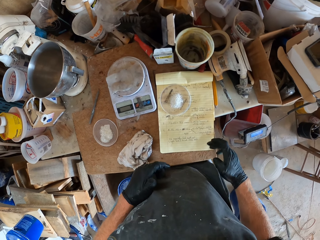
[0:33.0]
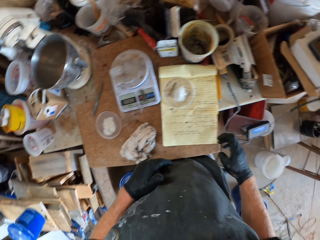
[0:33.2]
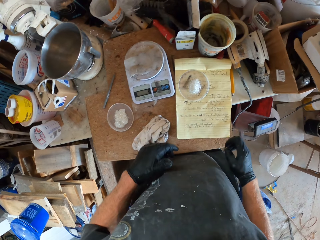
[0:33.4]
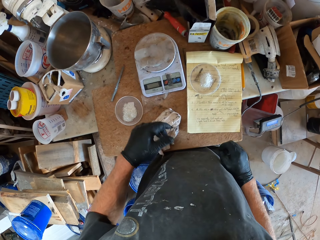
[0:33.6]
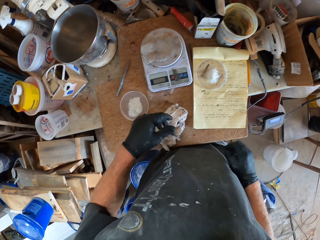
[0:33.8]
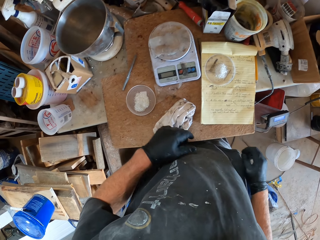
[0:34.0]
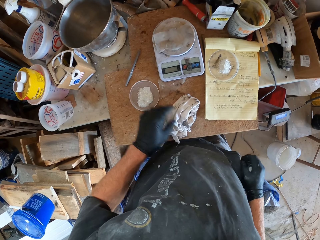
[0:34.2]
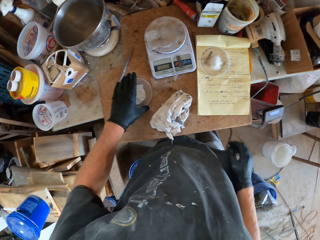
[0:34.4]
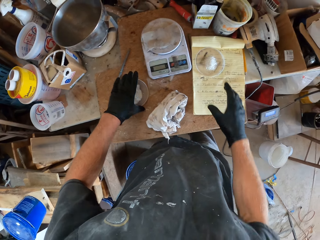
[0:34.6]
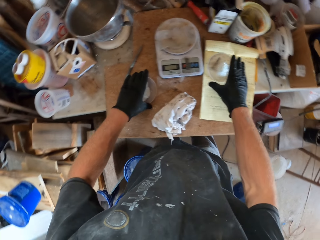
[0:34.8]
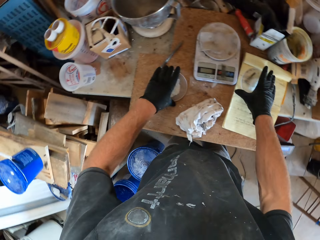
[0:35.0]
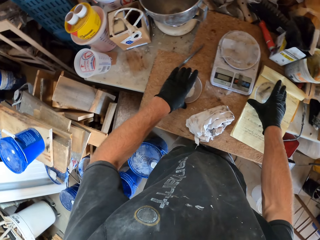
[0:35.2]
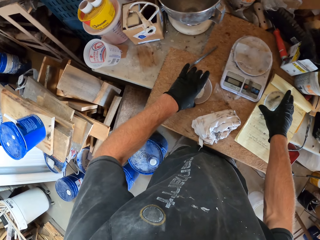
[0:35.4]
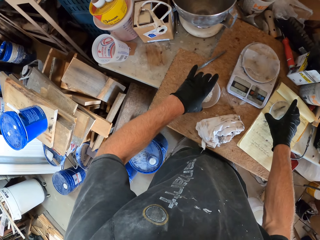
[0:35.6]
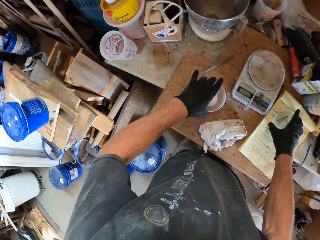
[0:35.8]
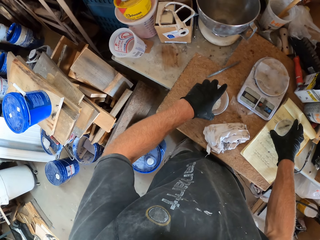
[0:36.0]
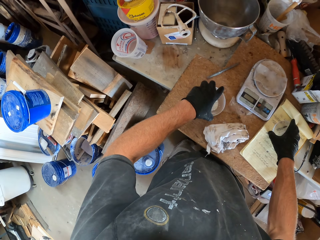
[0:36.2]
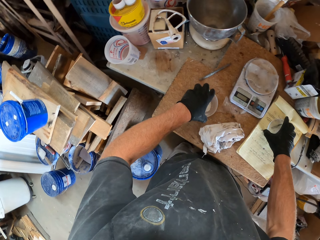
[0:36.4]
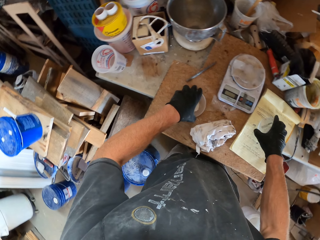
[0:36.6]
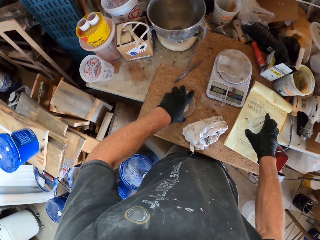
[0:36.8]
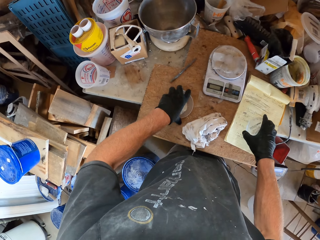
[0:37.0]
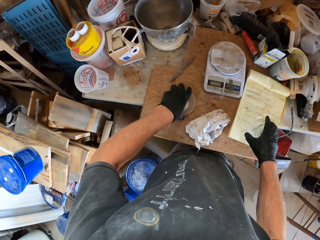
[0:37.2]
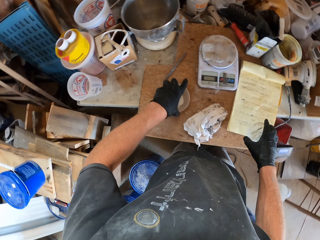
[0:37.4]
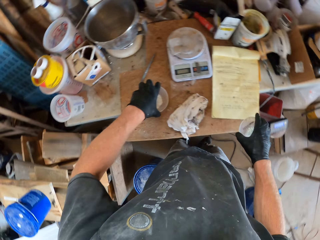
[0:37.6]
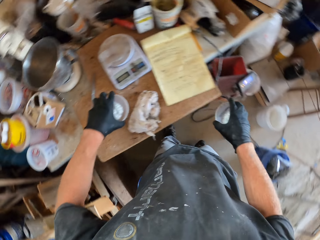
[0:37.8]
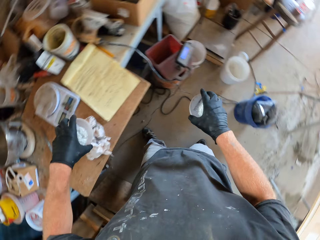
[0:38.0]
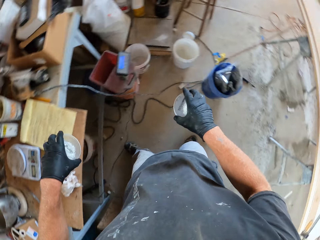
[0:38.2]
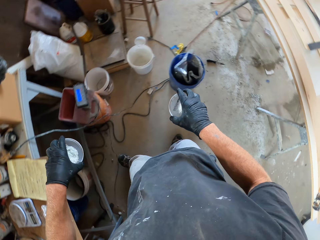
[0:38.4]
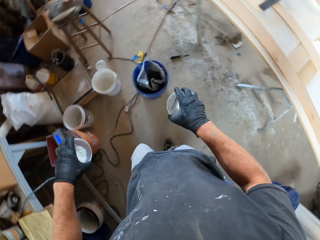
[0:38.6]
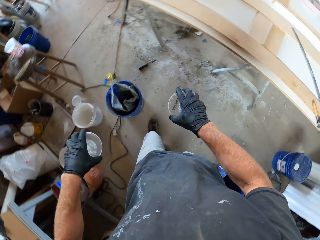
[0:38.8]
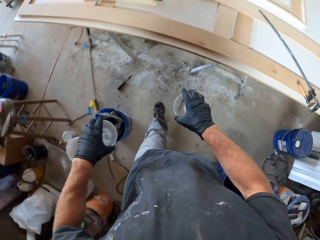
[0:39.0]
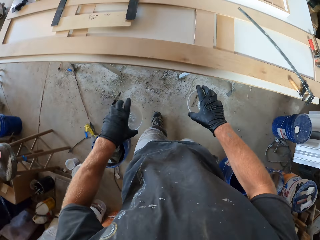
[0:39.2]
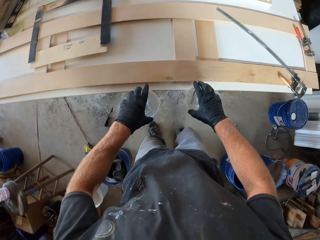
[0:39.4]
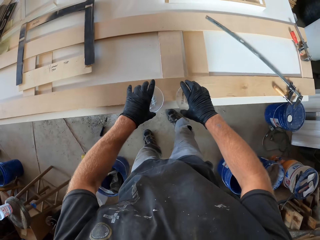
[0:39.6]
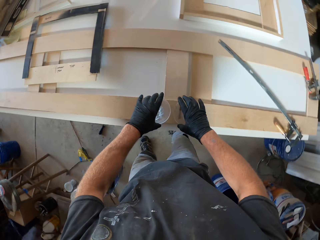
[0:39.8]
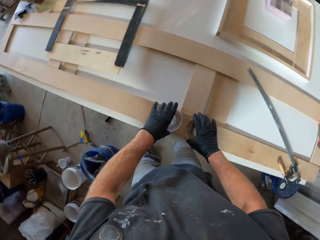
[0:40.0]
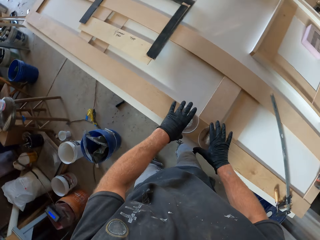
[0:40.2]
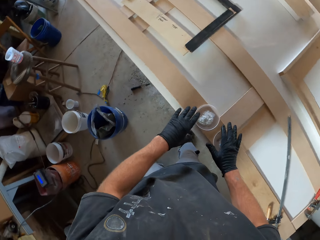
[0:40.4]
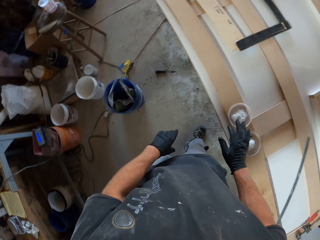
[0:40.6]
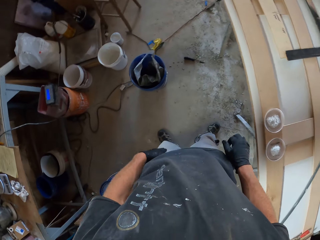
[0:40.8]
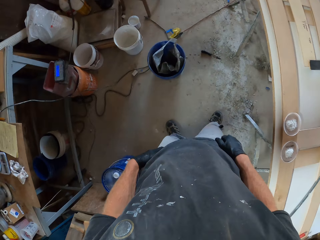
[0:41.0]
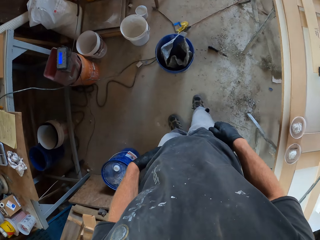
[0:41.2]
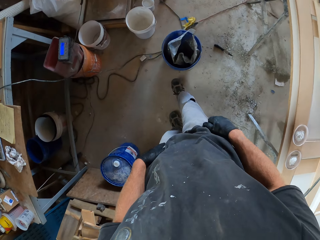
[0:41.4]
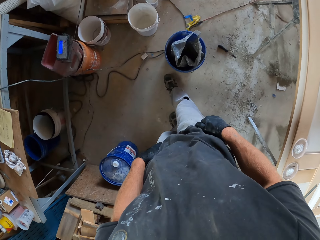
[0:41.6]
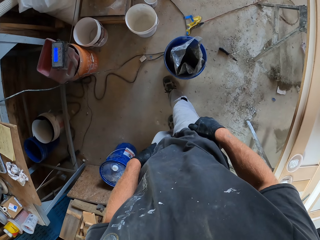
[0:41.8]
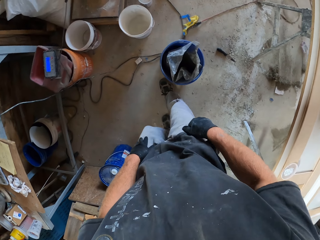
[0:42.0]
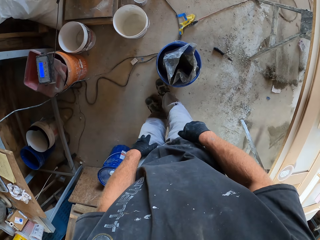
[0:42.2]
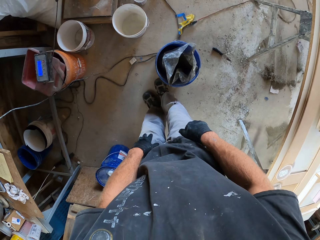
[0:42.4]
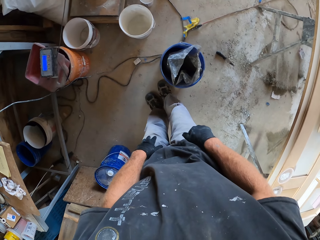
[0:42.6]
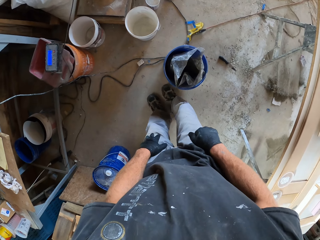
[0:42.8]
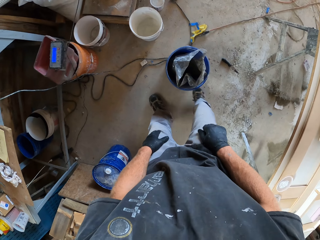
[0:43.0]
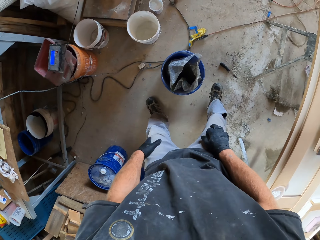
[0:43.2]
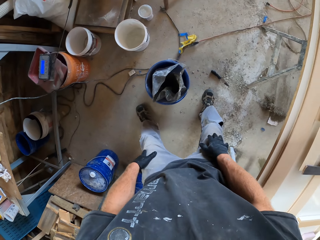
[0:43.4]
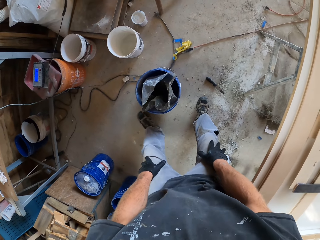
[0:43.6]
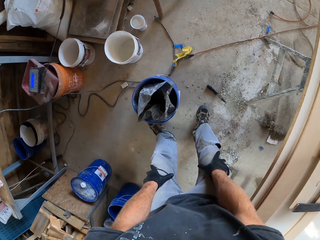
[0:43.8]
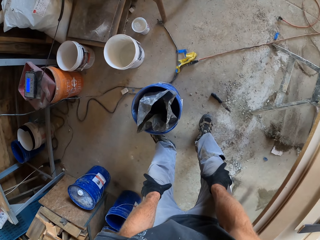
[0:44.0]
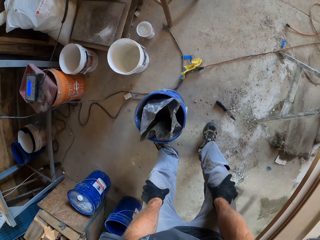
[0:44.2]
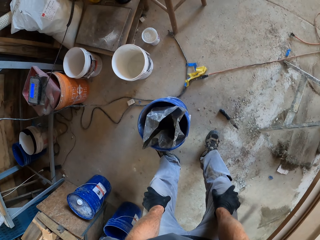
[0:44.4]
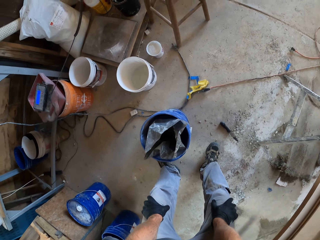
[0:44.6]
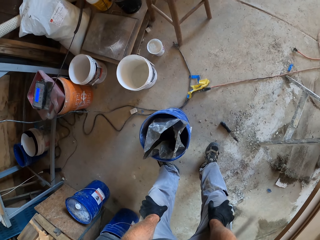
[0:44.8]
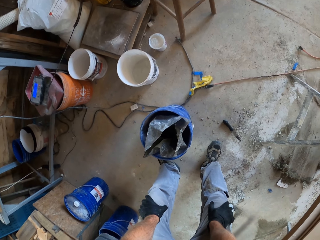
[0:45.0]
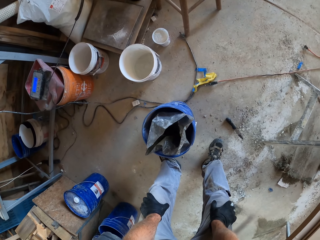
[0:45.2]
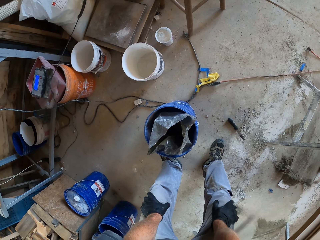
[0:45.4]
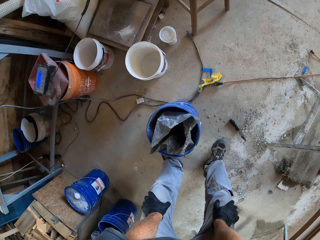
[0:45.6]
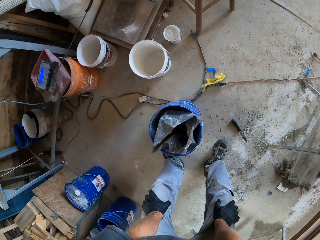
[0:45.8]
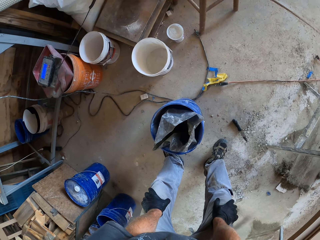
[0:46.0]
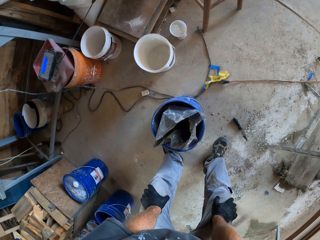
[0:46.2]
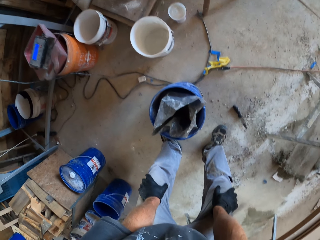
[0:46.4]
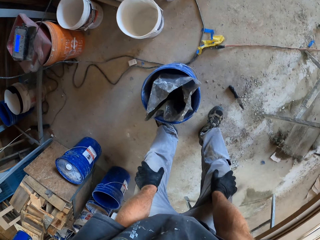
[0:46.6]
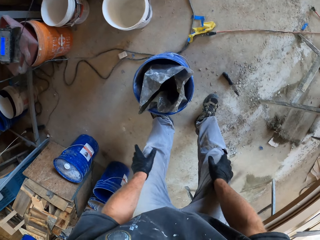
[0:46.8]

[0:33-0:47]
The camera wearer moves the hands. They move the lid. They lift the plastic container. They turn around. They step forward. They walk around. They put the lid and the container on the table. They turn around. They step forward. They move the leg. They bend. They look around.

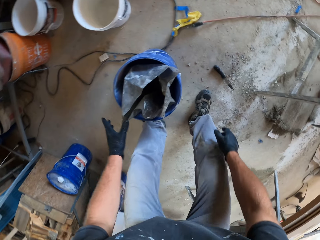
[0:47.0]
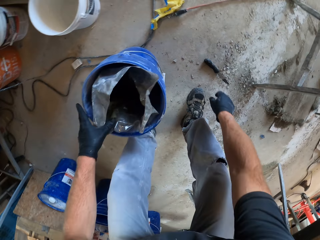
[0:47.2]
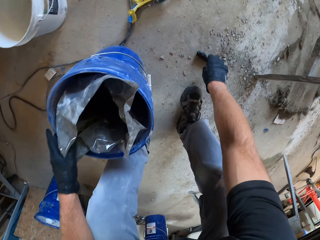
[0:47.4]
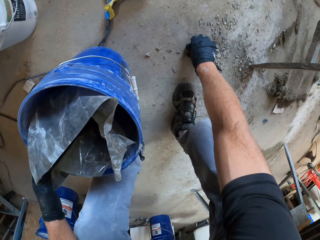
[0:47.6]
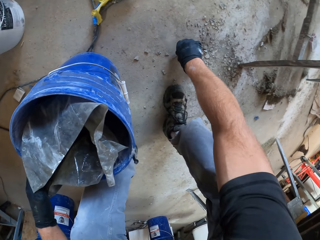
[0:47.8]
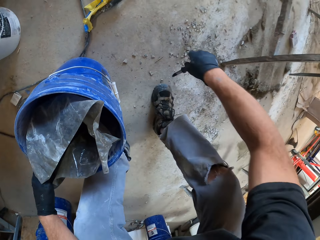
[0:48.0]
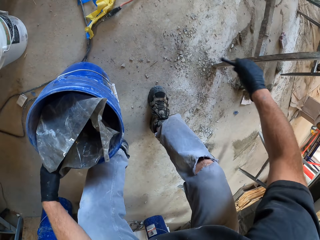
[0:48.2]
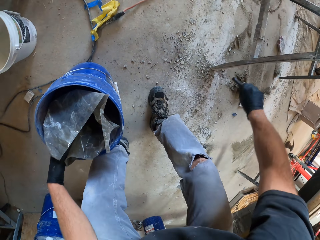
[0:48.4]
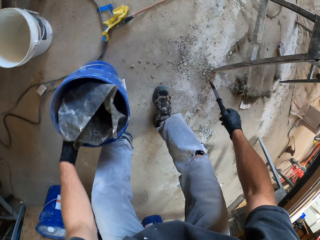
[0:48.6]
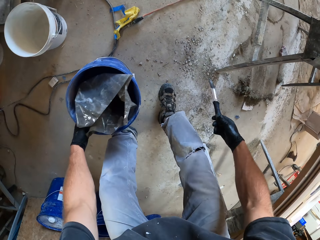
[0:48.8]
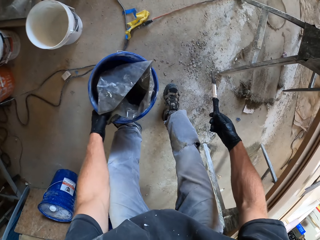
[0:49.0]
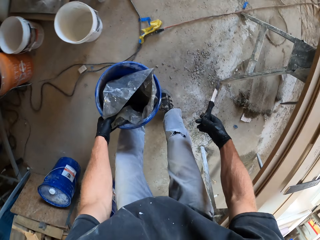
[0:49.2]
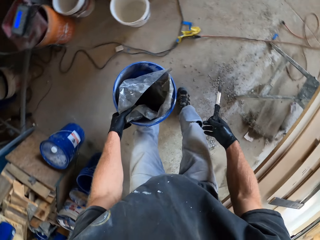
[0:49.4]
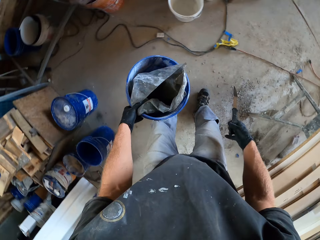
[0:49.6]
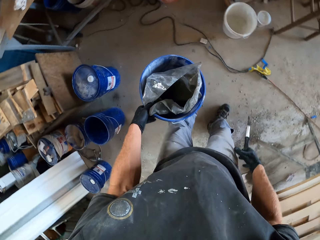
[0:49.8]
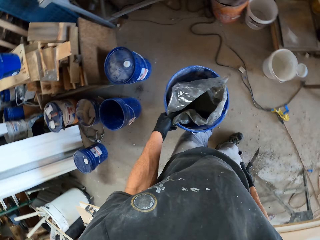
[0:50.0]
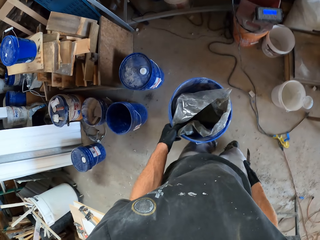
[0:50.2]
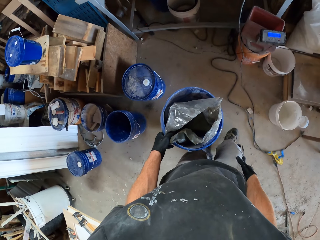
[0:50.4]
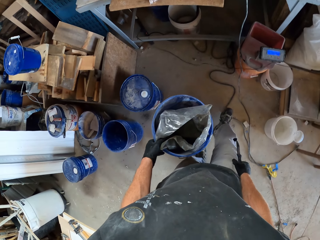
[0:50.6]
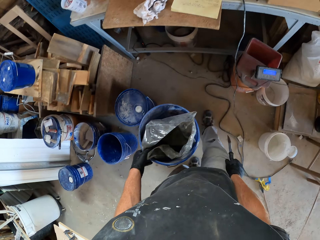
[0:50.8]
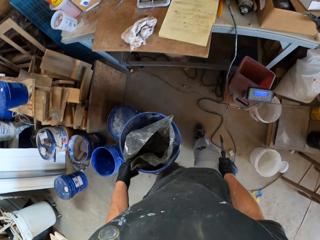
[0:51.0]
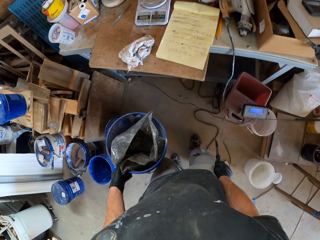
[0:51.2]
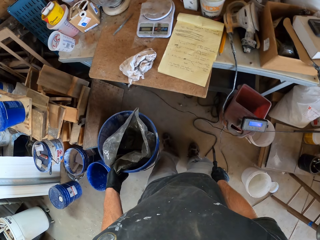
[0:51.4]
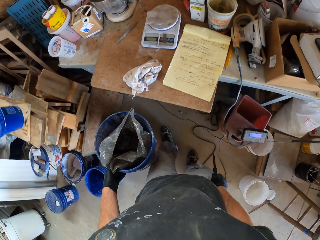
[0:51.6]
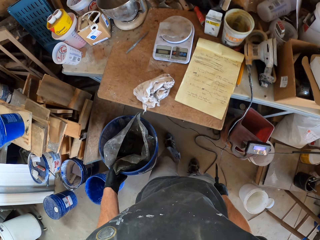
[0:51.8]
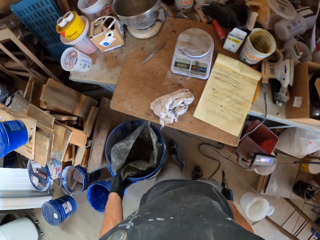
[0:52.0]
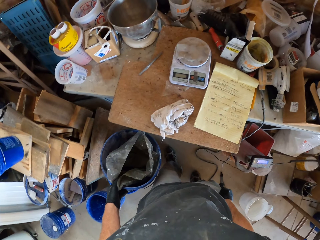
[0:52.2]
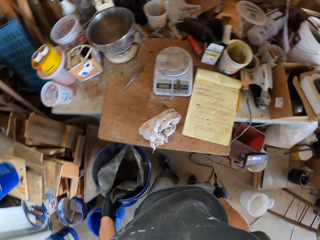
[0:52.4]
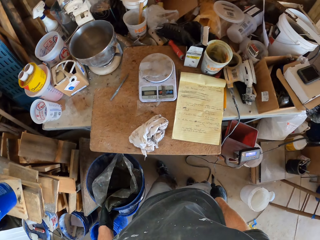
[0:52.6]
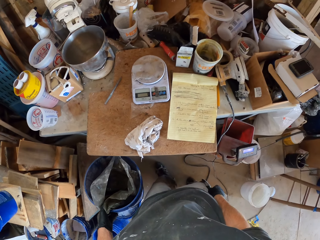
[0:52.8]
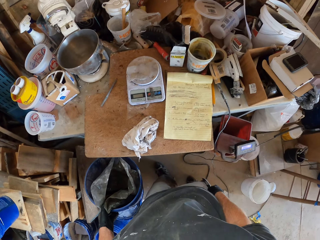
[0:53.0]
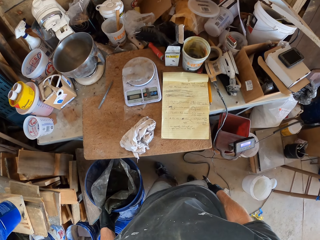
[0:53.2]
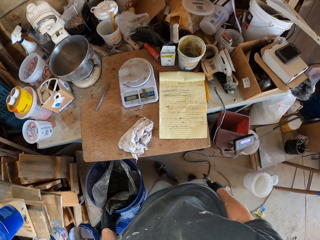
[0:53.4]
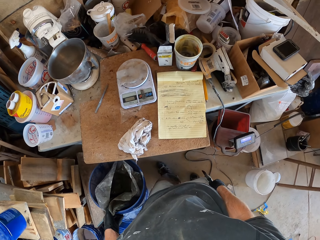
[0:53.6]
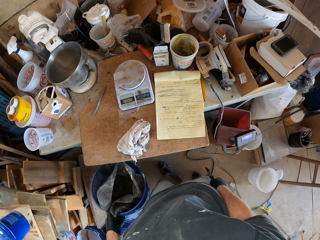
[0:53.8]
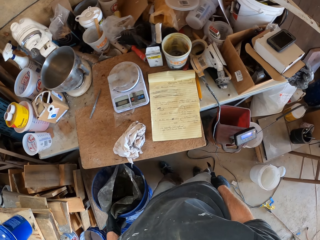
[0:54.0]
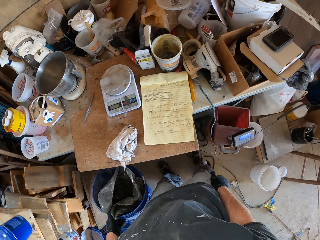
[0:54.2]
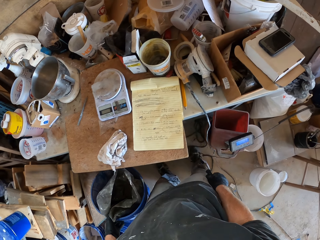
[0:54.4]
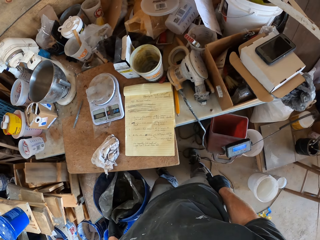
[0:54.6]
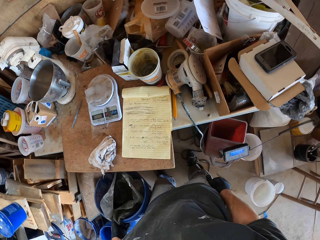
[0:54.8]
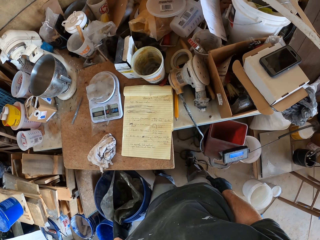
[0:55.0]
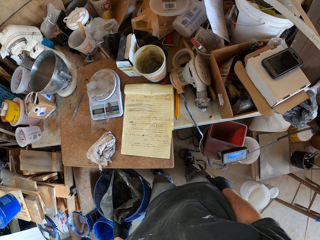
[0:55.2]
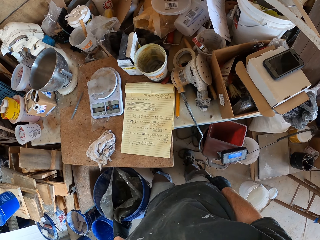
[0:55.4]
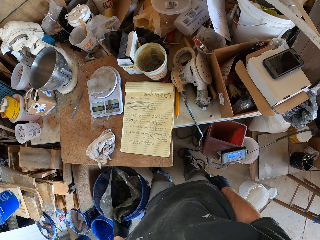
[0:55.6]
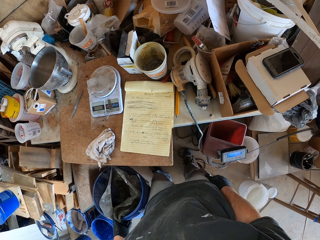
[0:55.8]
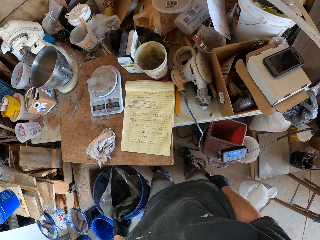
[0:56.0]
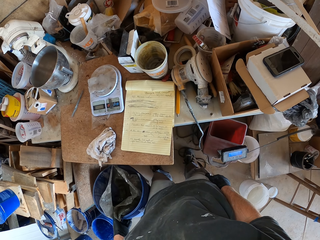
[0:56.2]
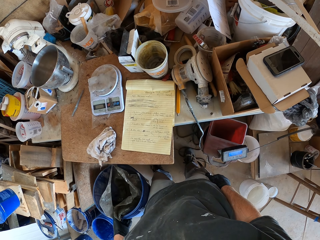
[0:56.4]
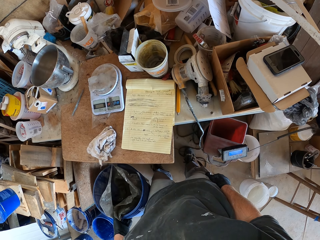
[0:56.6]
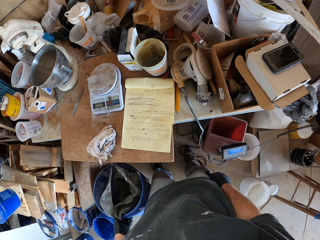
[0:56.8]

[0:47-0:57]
The camera wearer touches the polythene bag. They pick up the knife. They hit the knife on the metal. They lift the bucket. They step forward. They walk around. They look around. They move the leg. They look around.
